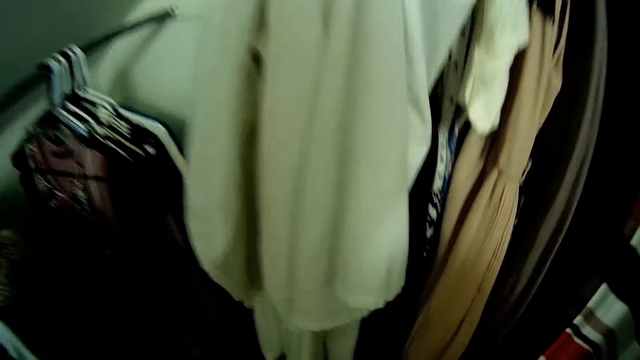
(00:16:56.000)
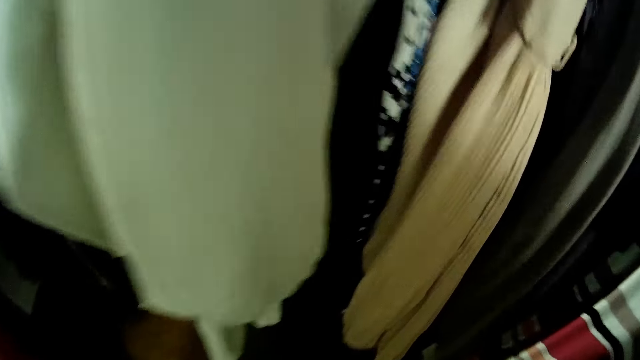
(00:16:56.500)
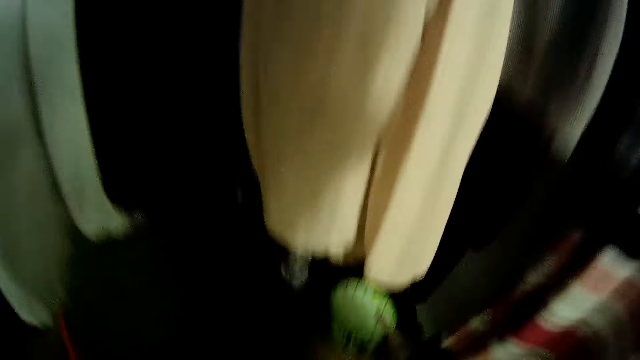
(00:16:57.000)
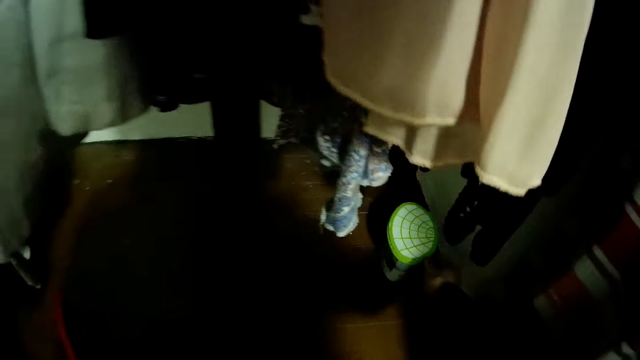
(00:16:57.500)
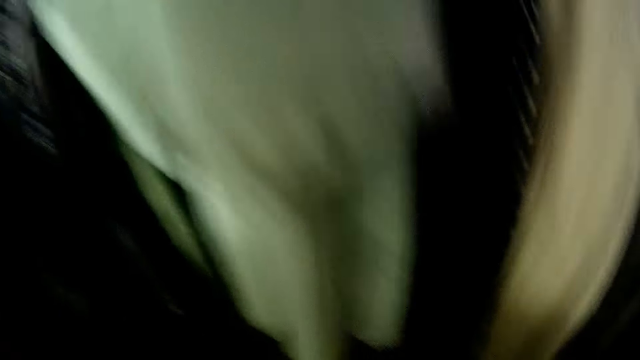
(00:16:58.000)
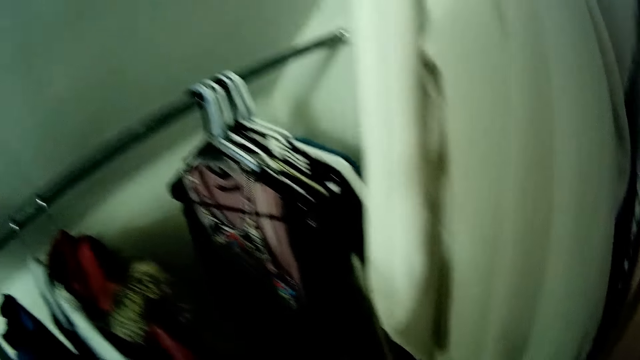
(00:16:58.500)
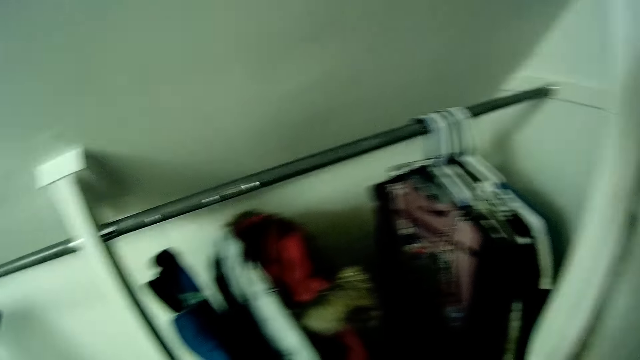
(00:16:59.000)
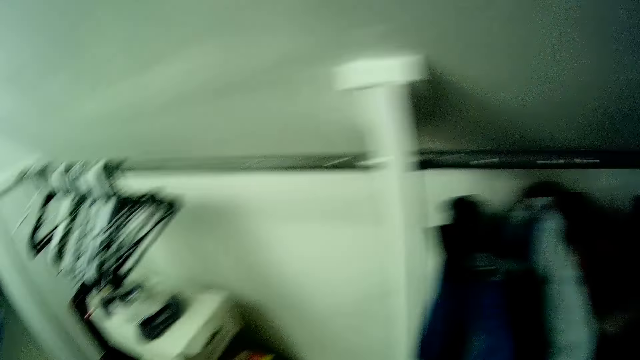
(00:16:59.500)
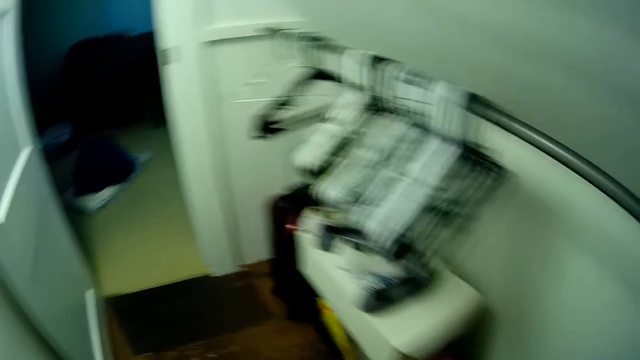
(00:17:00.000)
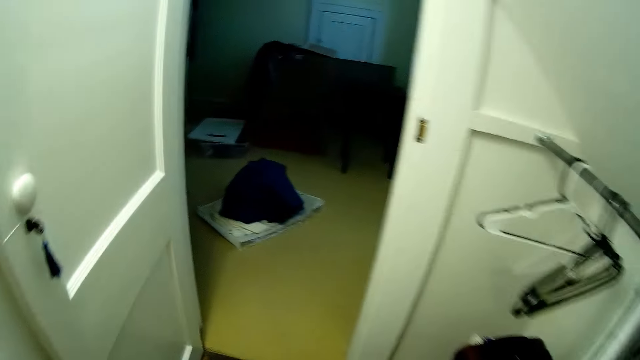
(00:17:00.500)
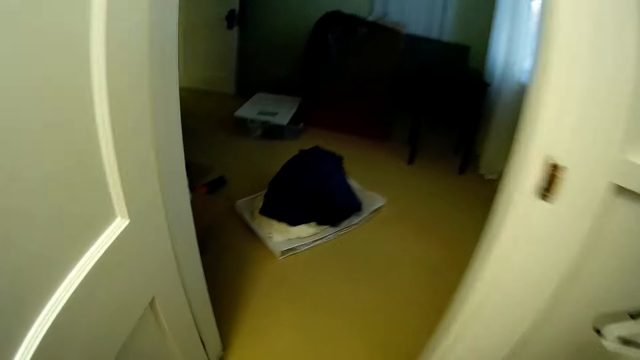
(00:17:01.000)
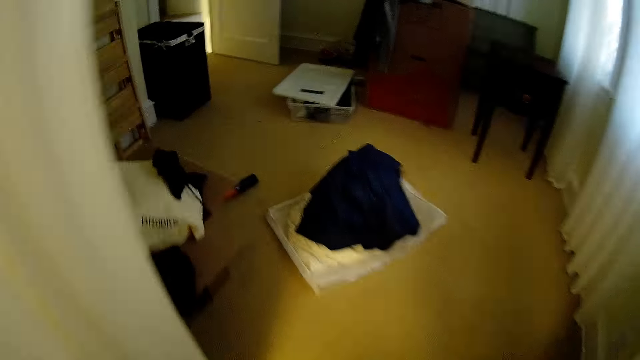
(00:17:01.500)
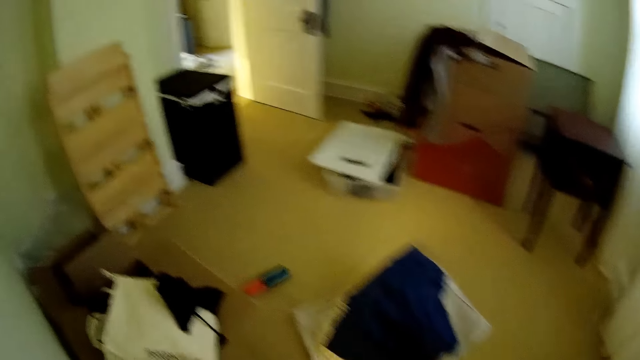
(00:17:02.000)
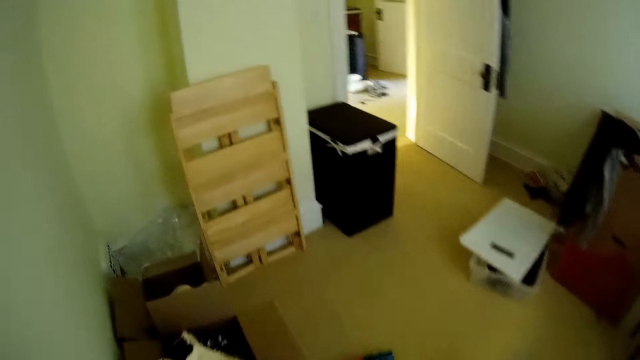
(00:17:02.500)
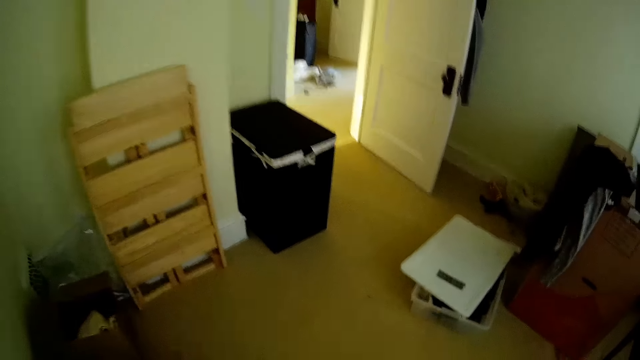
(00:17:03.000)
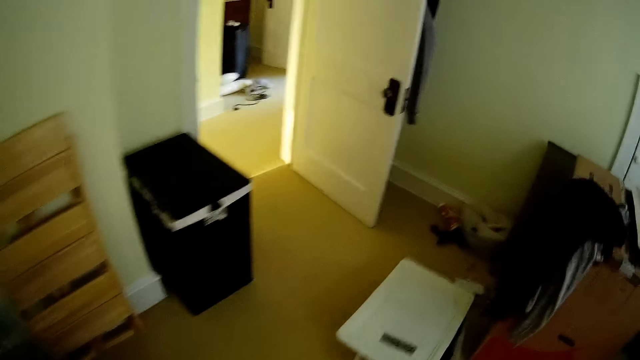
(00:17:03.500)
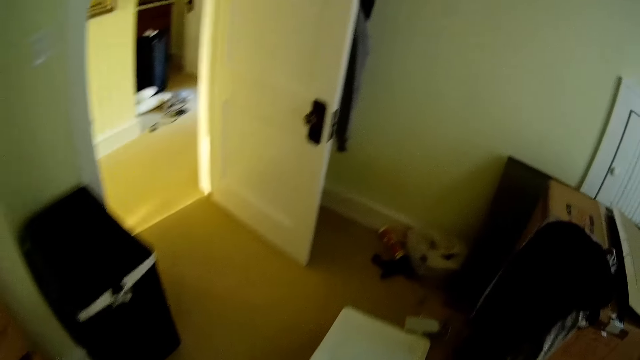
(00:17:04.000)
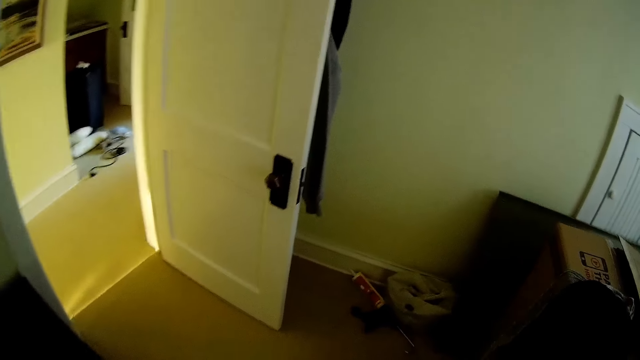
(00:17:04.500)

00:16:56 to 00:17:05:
The camera wearer drops the bottle of spray on the floor with her right hand. She walks out of the walk-in closet.

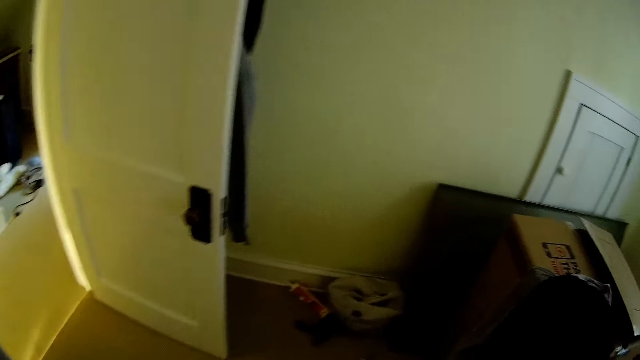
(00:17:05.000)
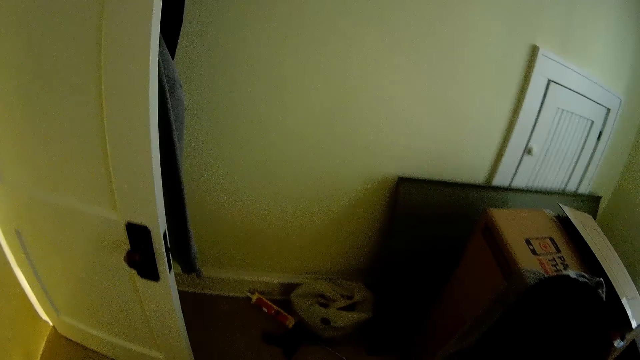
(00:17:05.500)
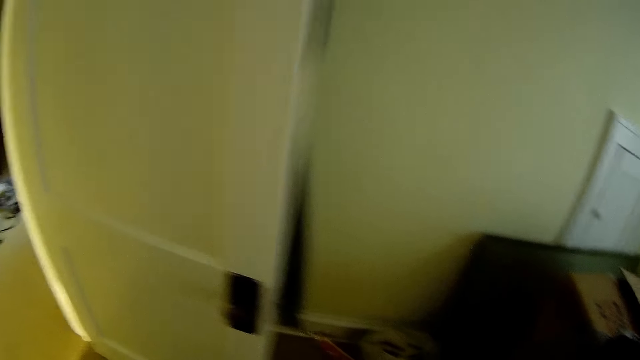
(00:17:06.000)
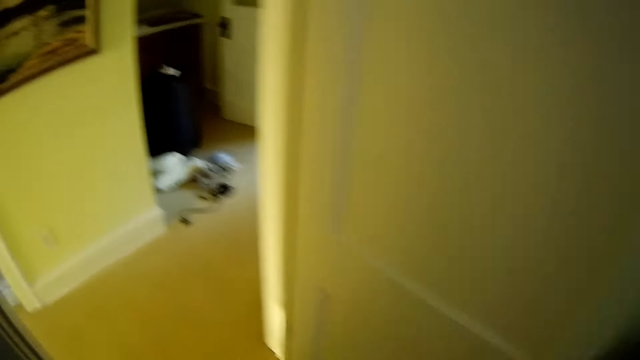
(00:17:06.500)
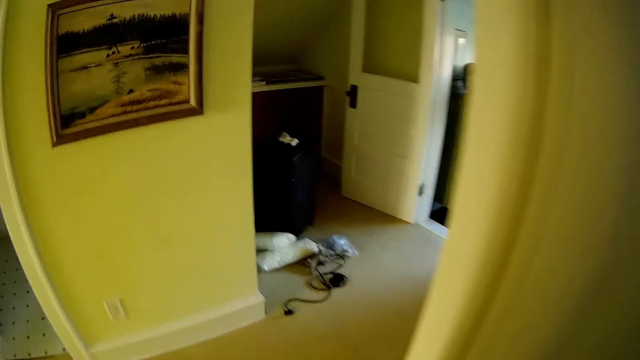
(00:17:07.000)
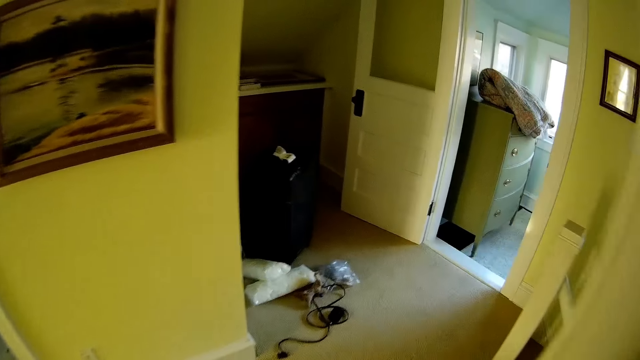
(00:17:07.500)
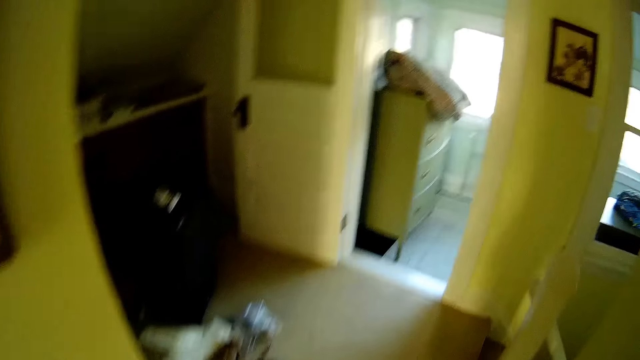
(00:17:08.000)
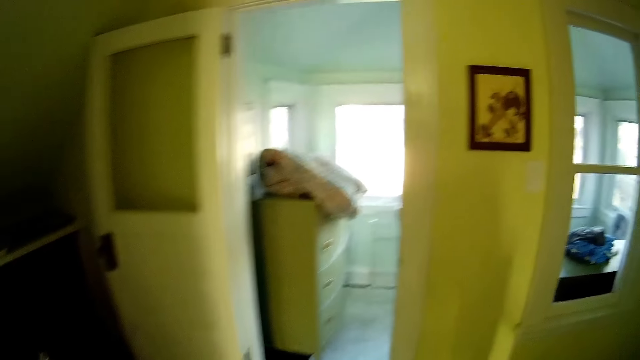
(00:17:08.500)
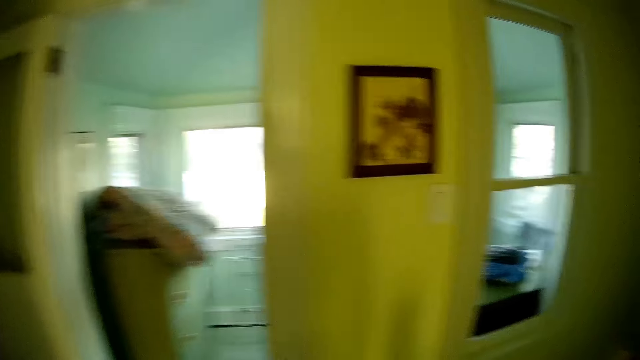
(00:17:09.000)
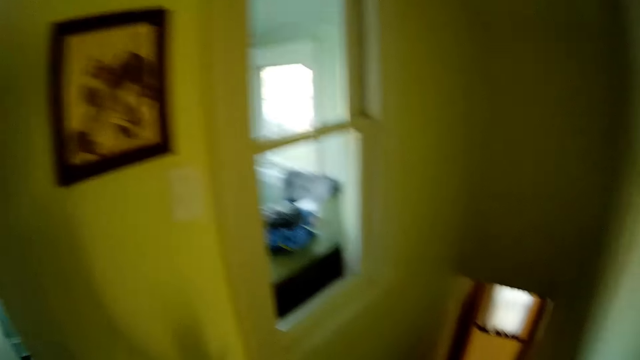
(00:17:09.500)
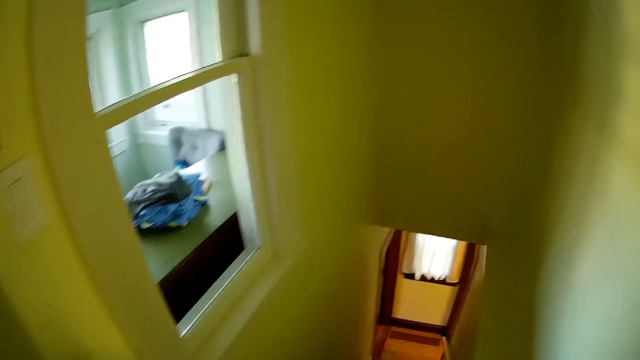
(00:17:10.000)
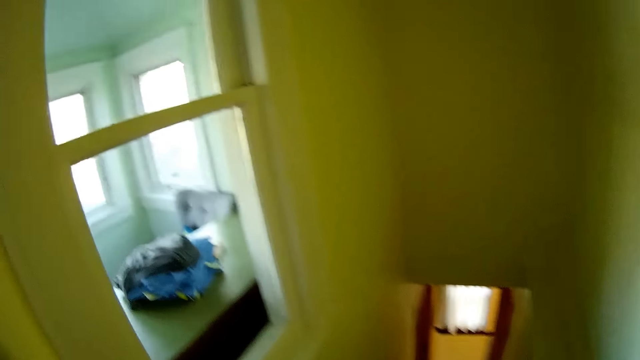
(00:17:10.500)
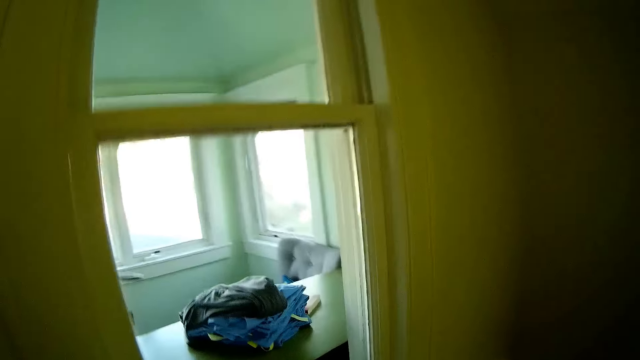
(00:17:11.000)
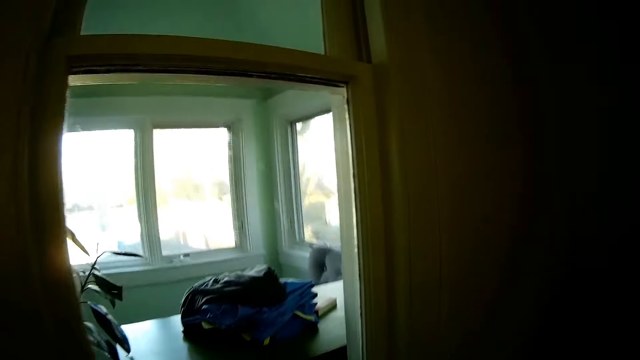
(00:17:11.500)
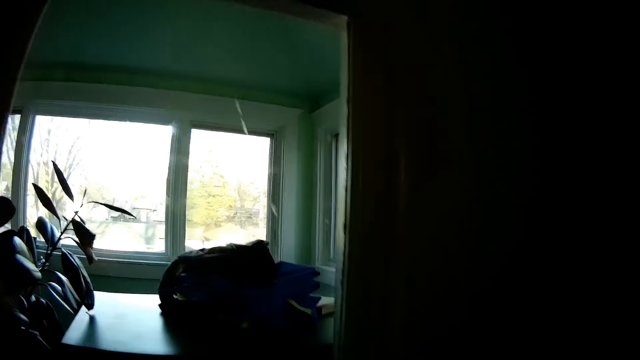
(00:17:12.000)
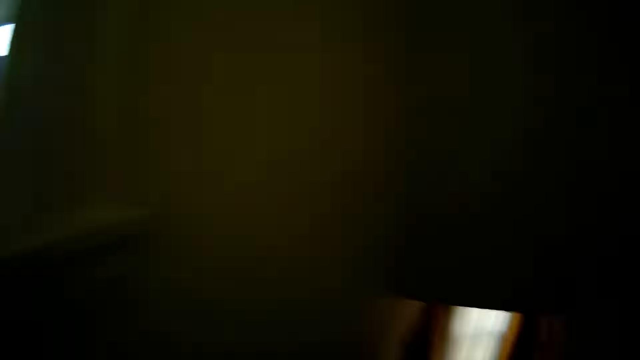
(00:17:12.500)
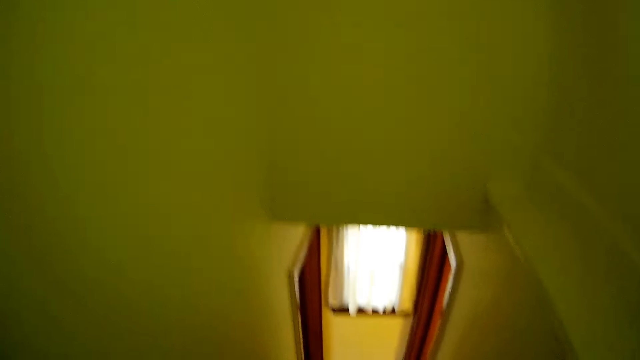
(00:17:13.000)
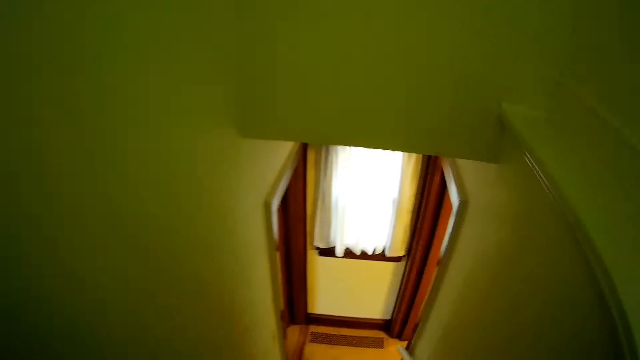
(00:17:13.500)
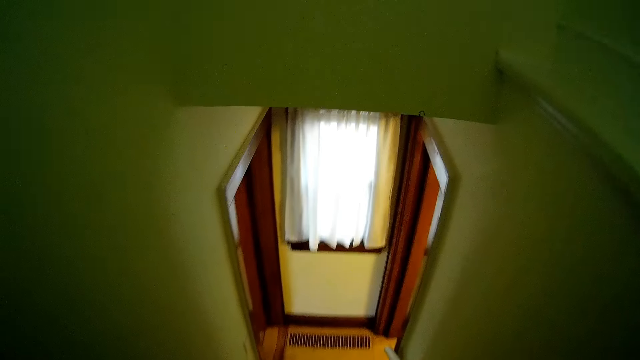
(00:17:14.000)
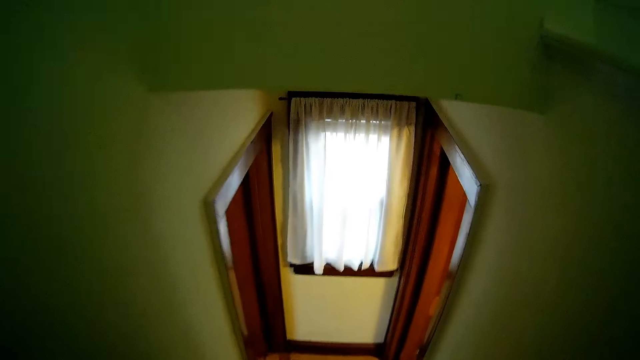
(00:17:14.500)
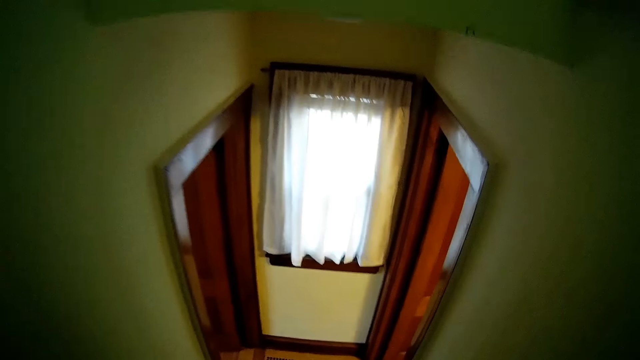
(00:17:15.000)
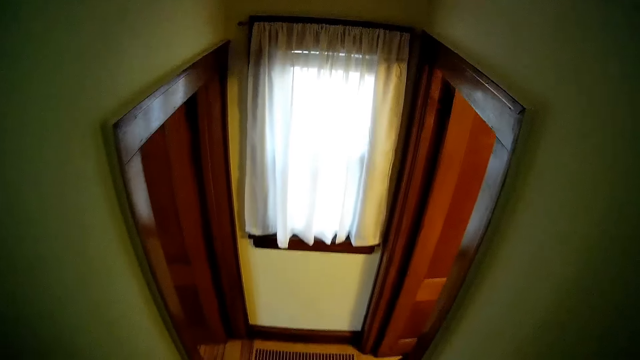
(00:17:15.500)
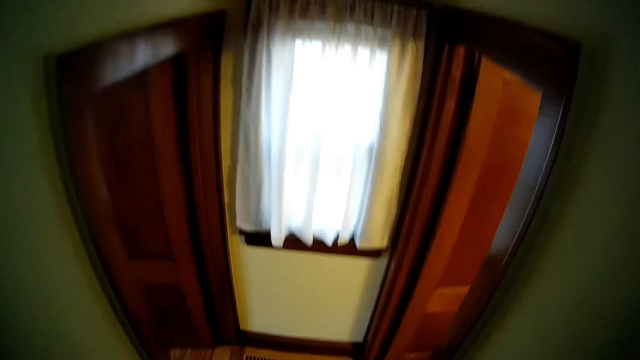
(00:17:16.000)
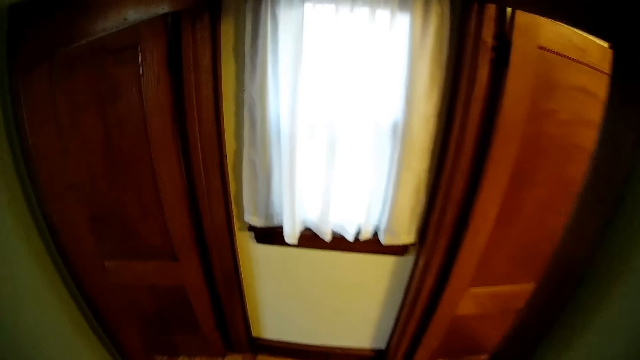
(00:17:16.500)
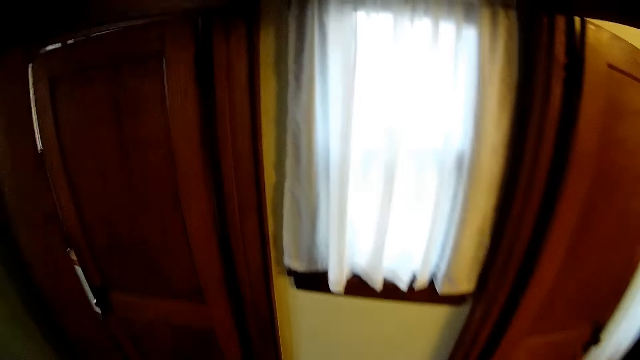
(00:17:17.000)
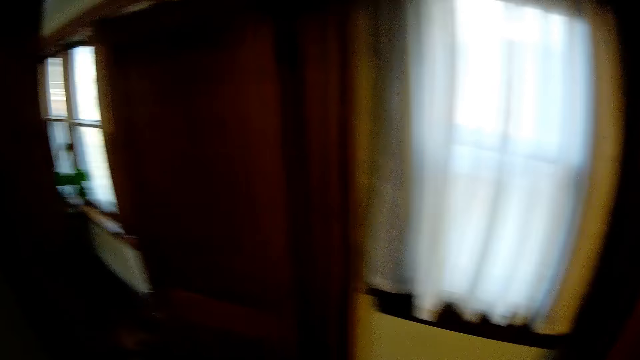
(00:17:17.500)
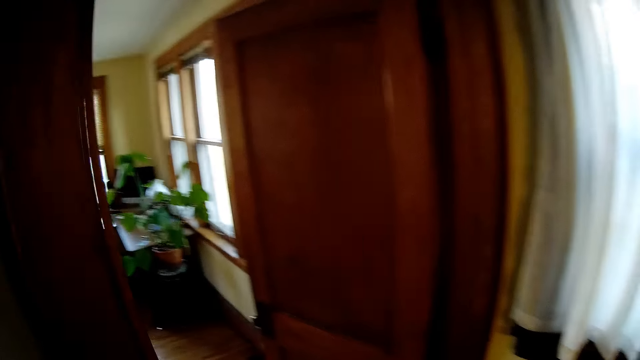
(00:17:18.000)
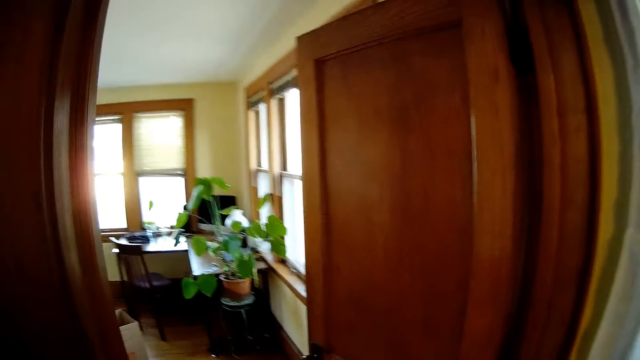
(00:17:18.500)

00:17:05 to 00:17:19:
The camera wearer walks out of the bedroom. They walk down the staircase.
